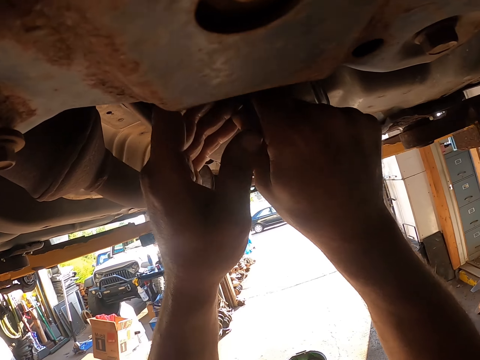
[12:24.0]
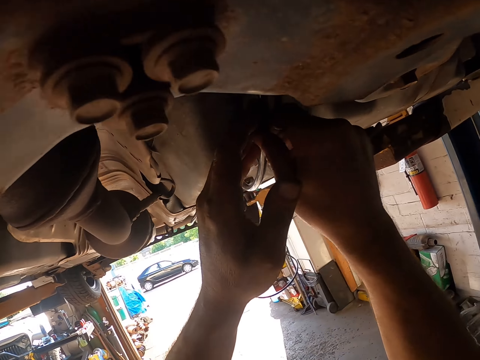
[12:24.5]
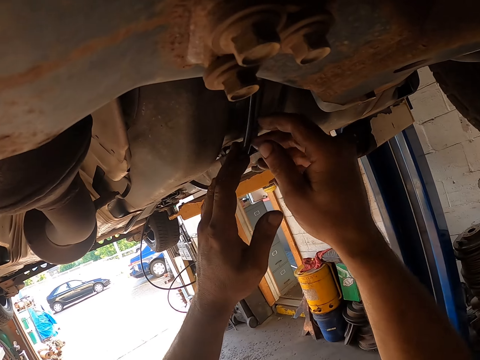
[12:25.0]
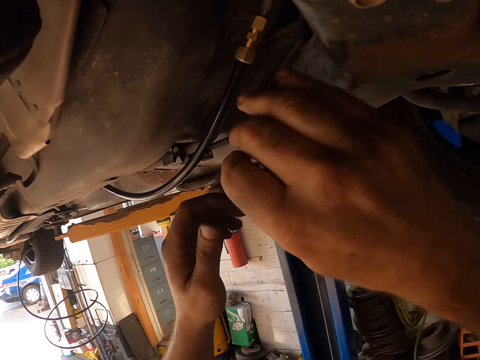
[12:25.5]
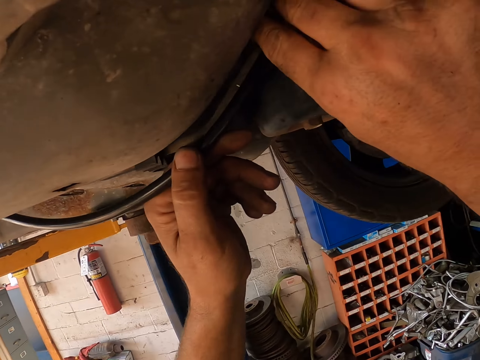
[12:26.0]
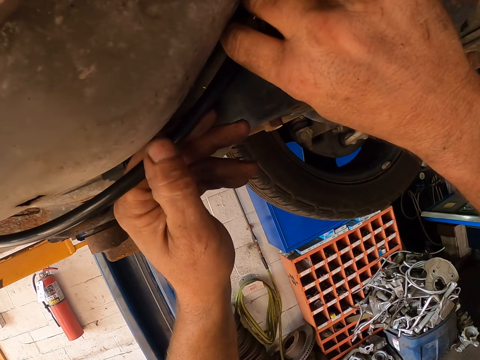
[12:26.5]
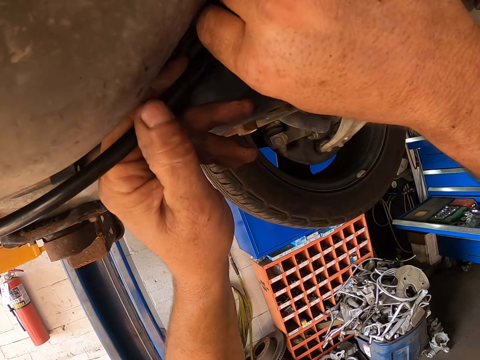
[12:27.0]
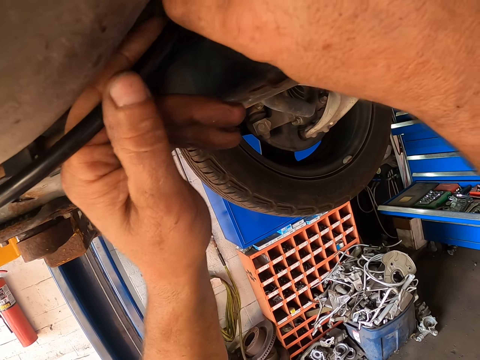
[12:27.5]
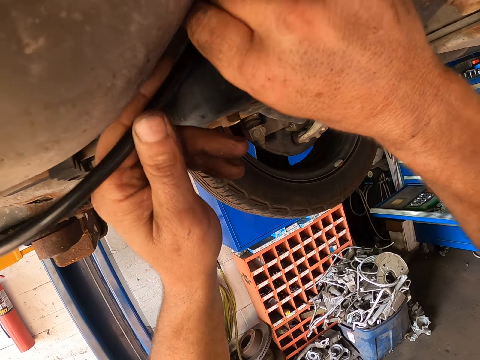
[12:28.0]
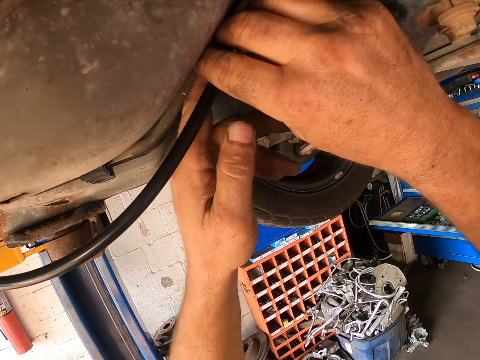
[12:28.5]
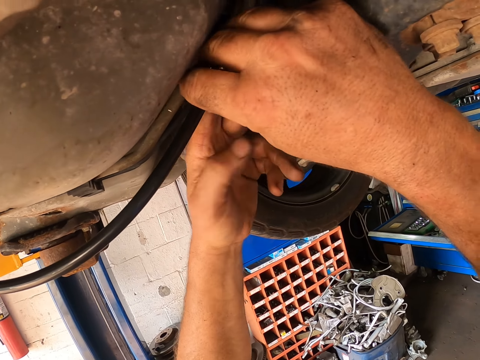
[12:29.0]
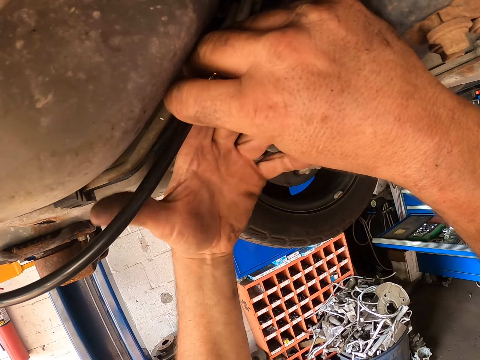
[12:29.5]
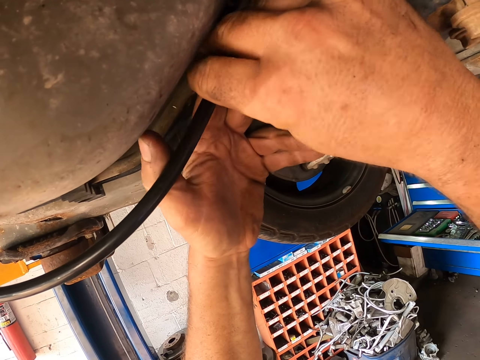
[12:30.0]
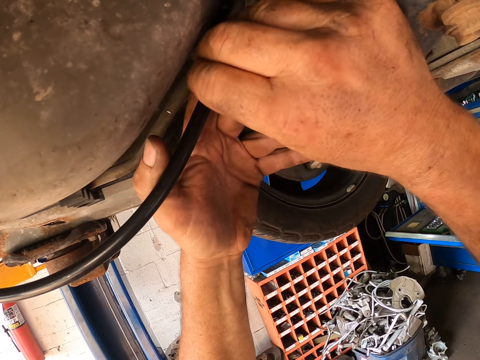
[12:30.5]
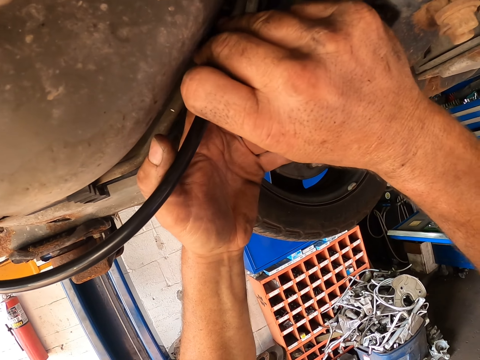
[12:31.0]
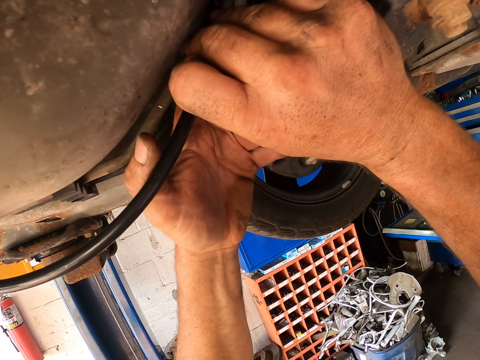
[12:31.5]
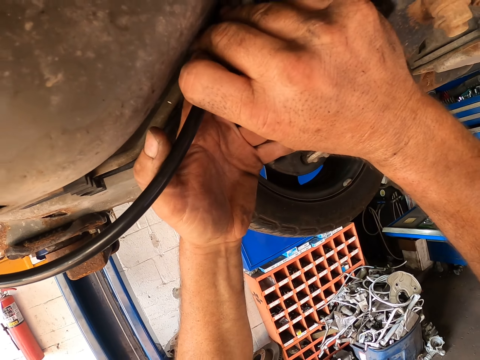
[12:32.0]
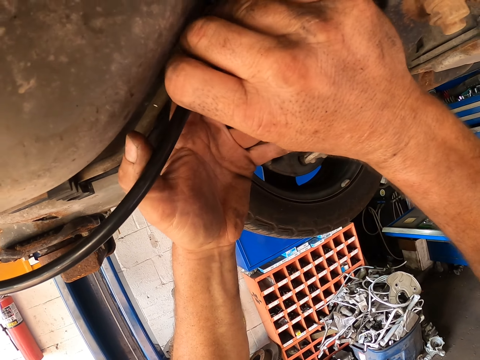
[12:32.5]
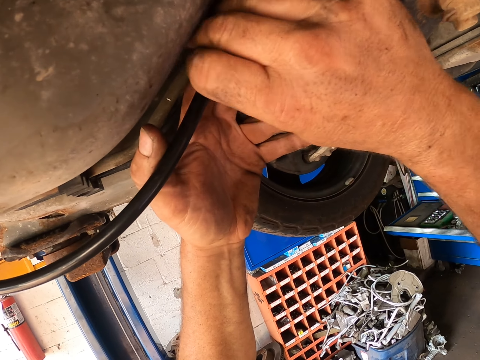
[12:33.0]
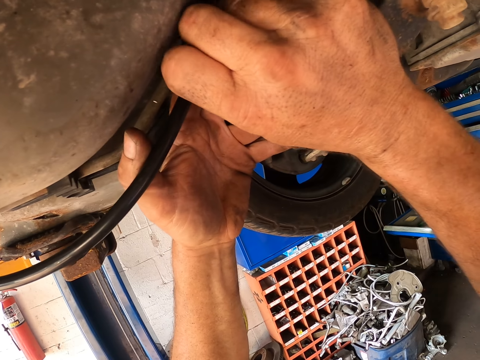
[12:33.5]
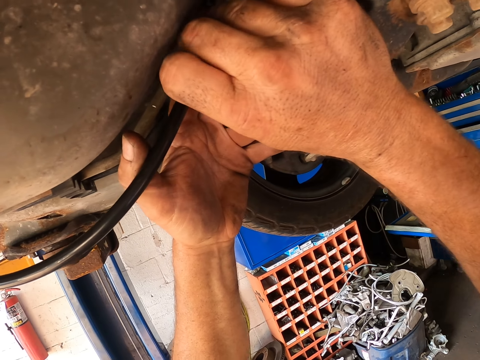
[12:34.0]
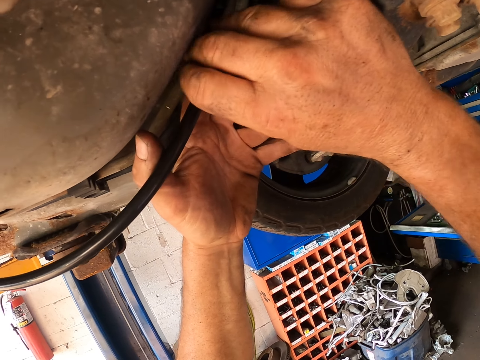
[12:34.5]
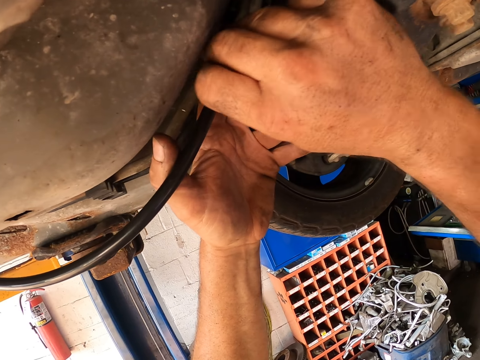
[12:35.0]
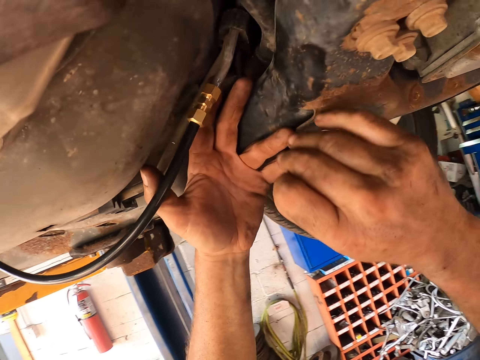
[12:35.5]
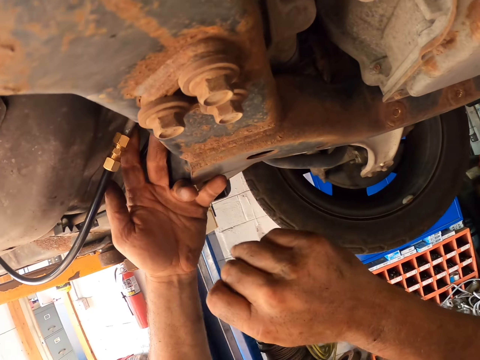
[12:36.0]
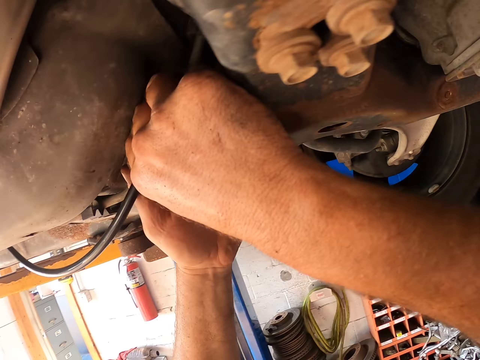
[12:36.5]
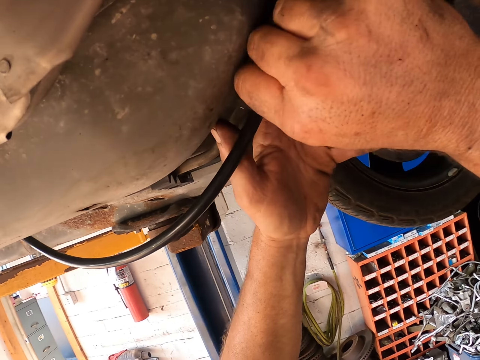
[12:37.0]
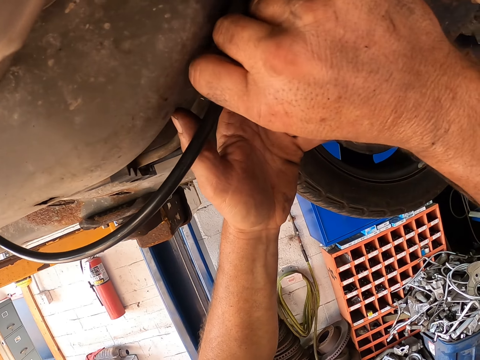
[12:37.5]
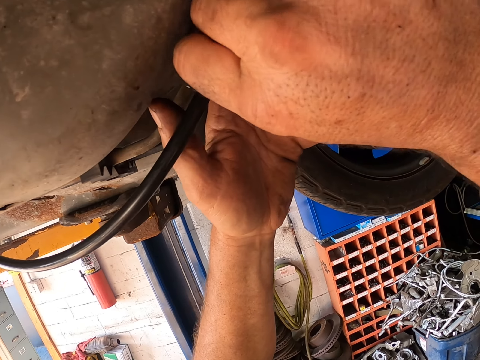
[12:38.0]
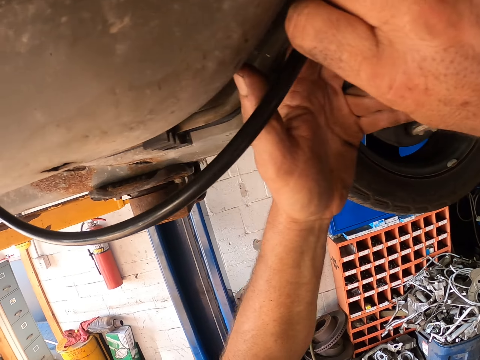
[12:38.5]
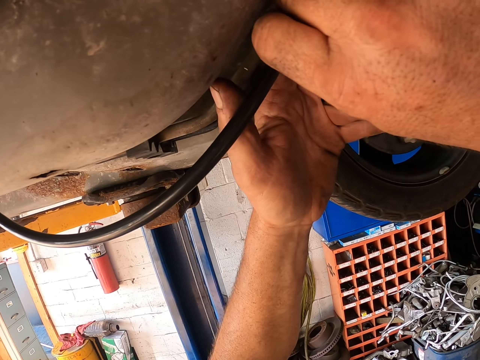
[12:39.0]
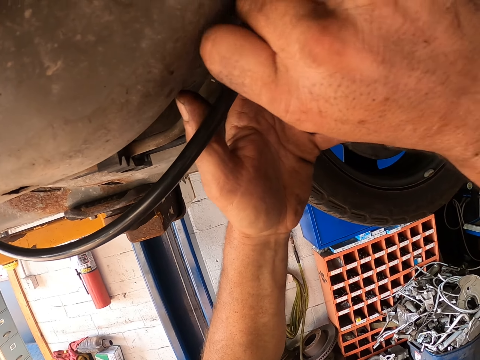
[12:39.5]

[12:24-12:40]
The camera wearer fixes the car chassis. They tighten a nut.

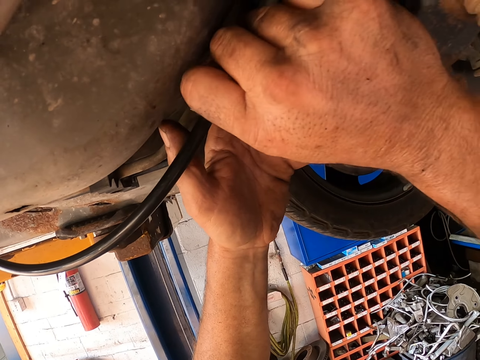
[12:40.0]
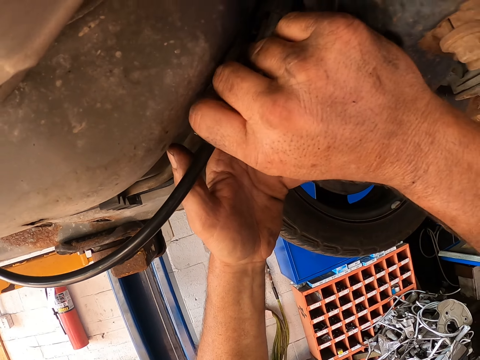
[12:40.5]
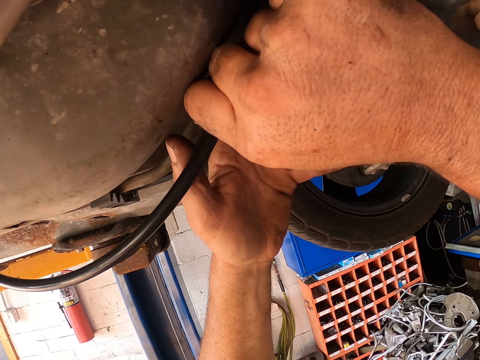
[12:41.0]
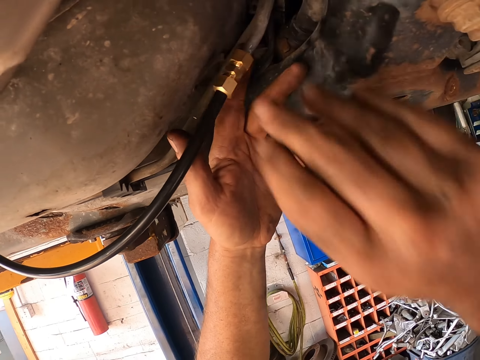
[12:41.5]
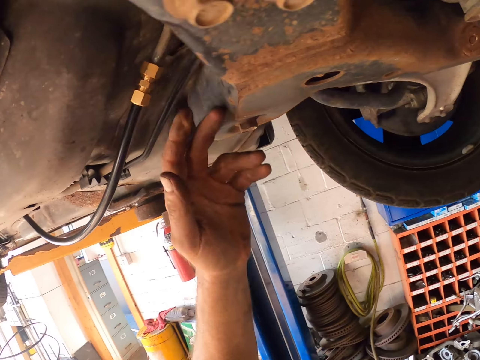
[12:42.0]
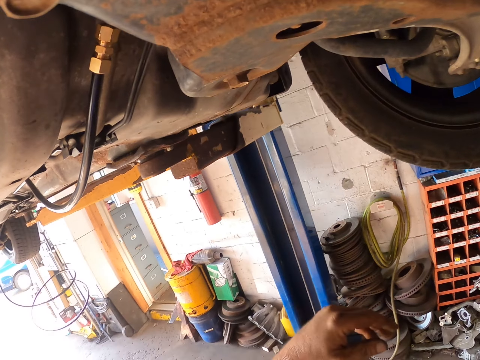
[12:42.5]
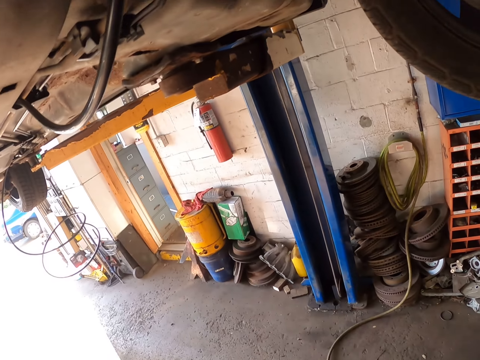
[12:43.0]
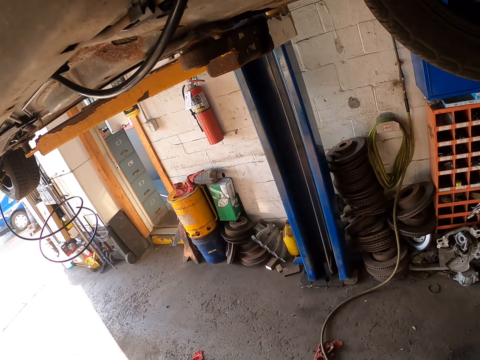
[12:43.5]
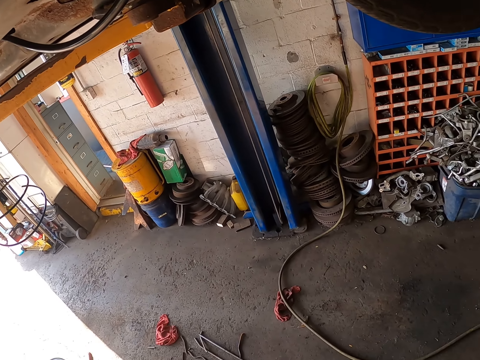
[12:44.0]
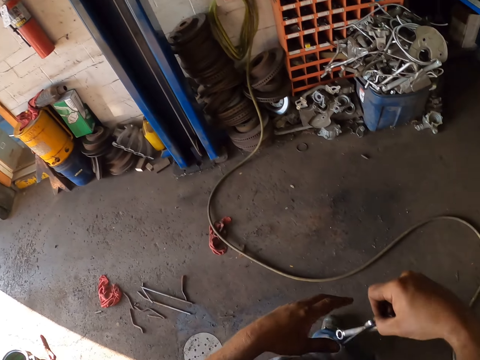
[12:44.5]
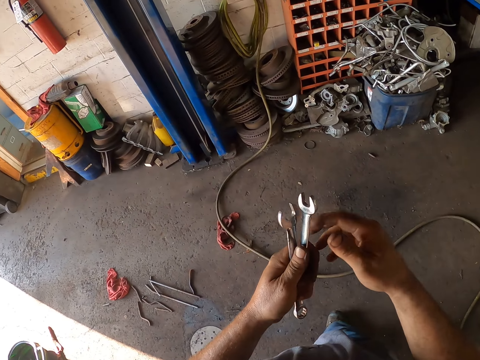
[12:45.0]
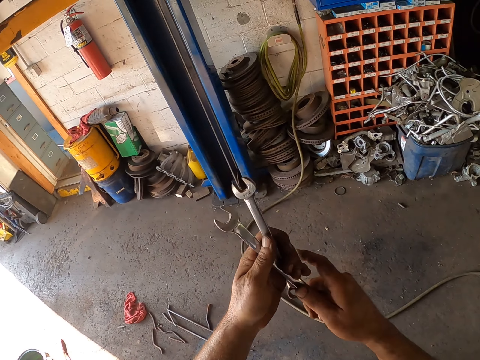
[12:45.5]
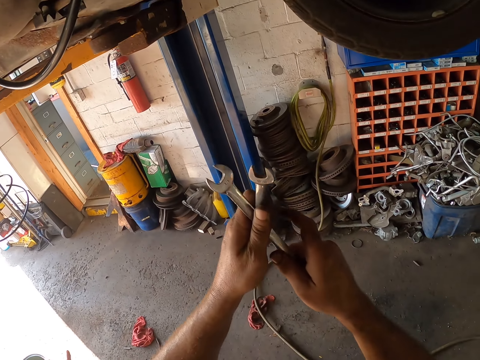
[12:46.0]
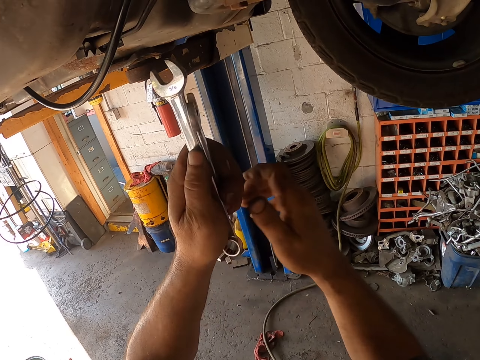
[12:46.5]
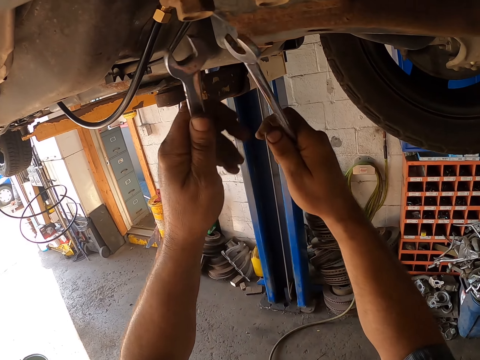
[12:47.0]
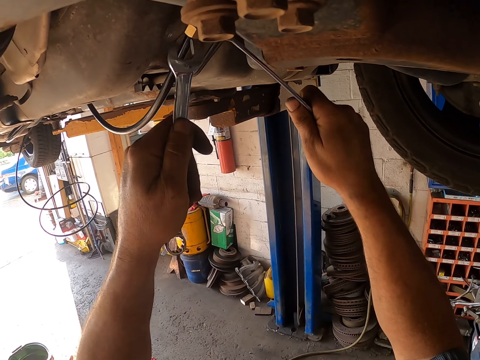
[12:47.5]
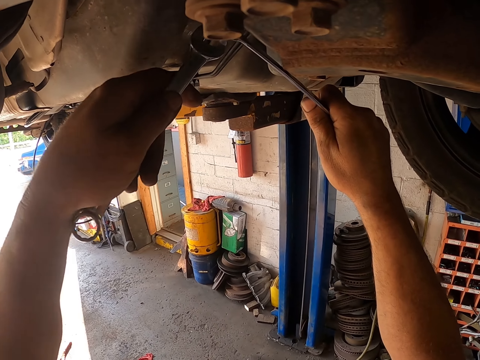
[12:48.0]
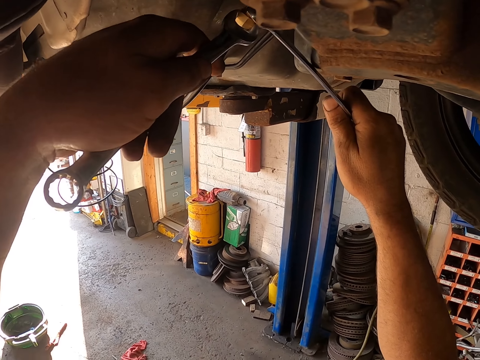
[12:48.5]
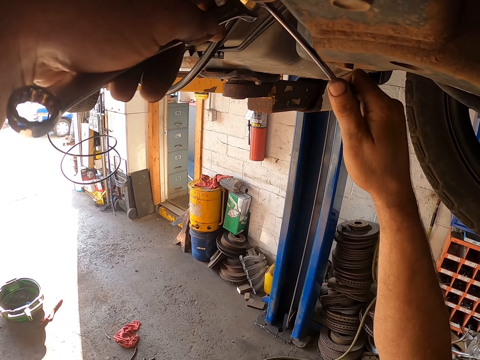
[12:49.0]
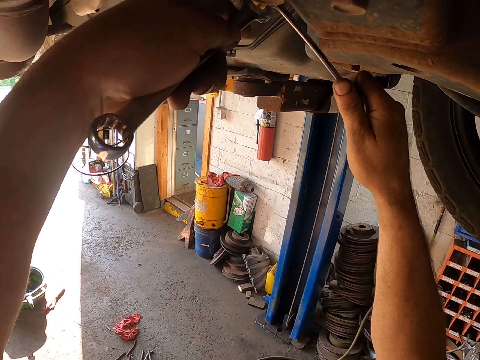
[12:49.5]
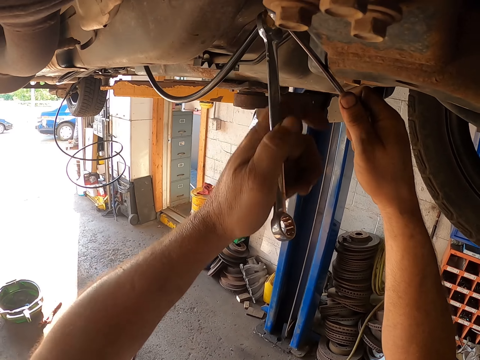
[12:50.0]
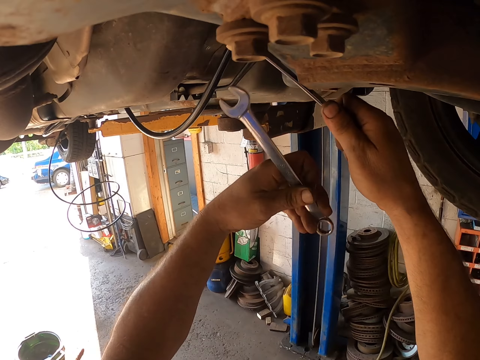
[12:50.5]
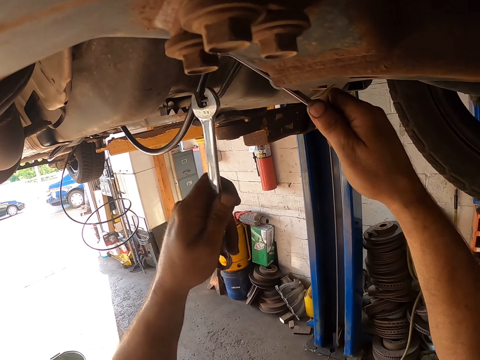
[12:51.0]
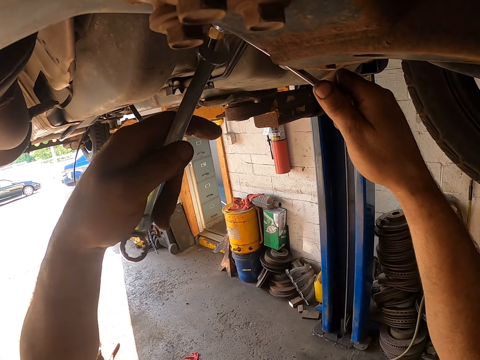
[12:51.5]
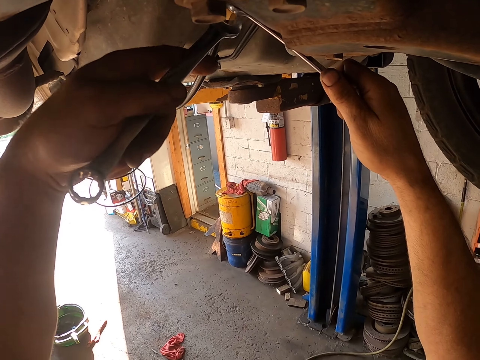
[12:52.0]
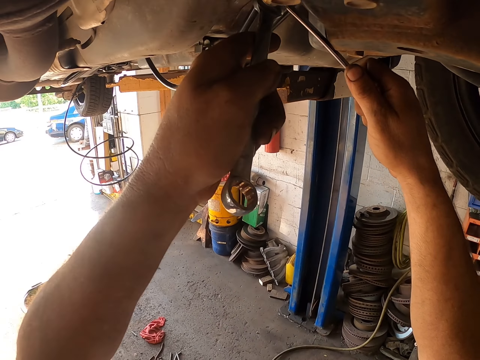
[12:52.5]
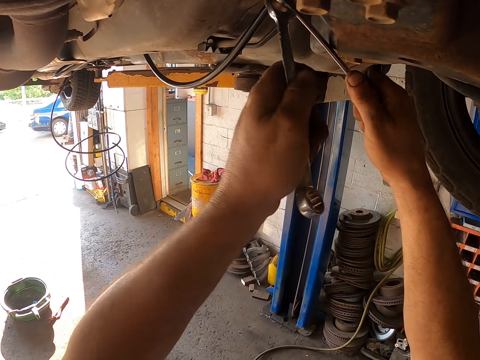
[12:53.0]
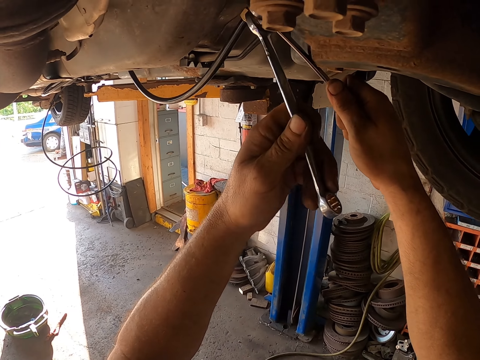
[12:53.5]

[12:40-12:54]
The camera wearer moves his hand away from the car. He moves his hand away from the car again. He stands on the floor. He exchanges spanners to the other hand. He holds the spanner with his hands and takes the spanner. He tightens the nut with the spanner. He fixes the car chassis. He fixes the car chassis again.
